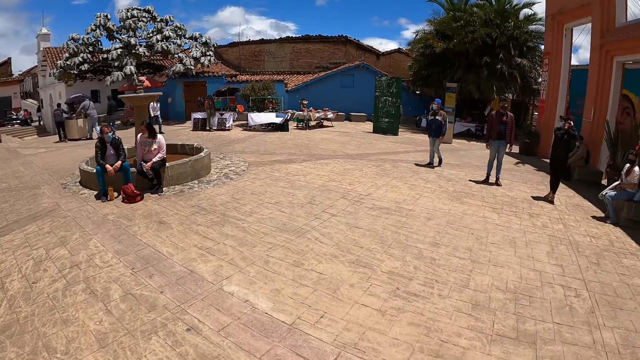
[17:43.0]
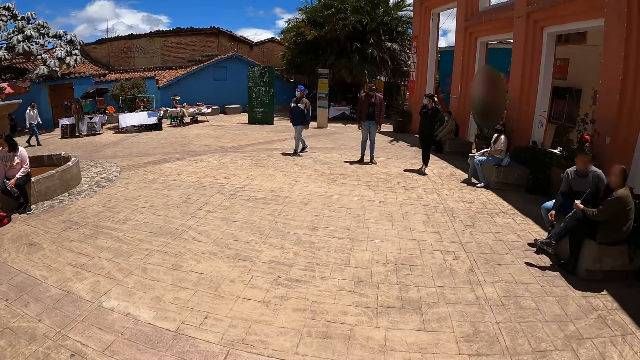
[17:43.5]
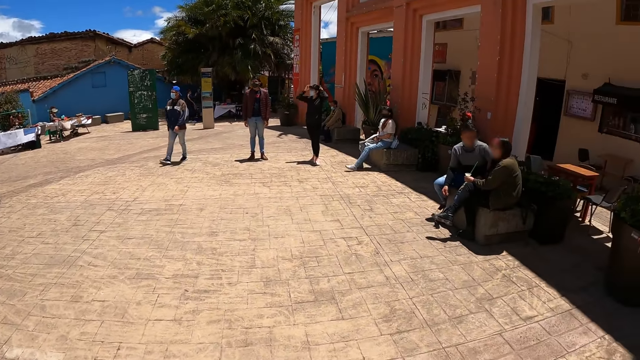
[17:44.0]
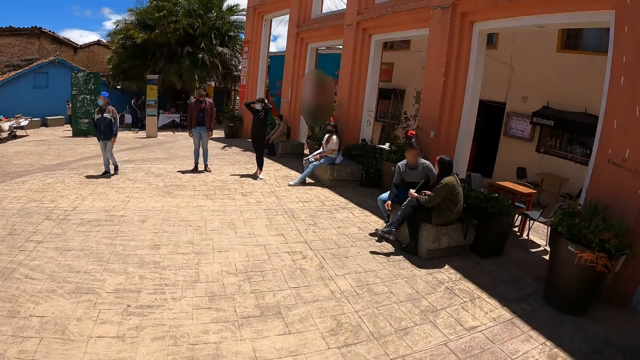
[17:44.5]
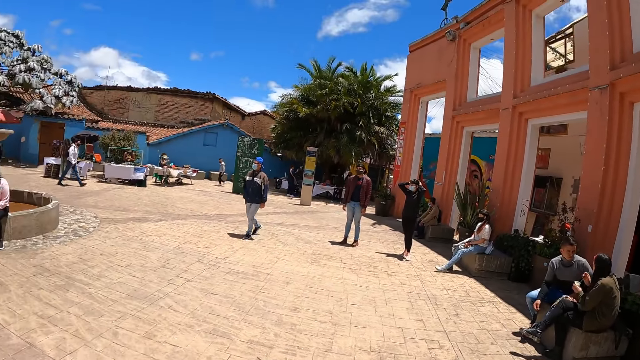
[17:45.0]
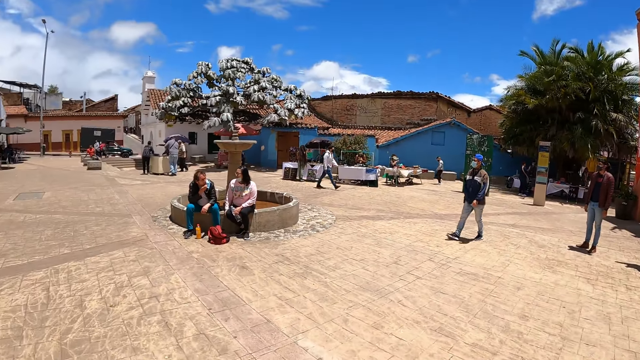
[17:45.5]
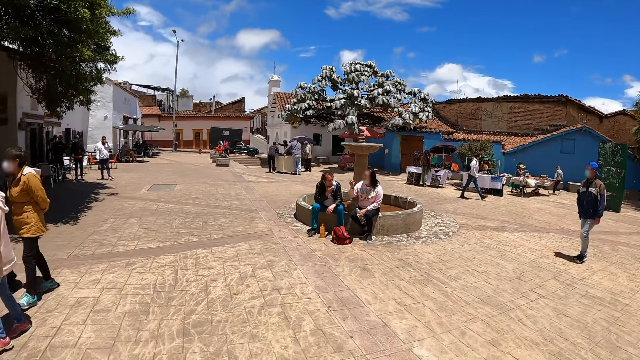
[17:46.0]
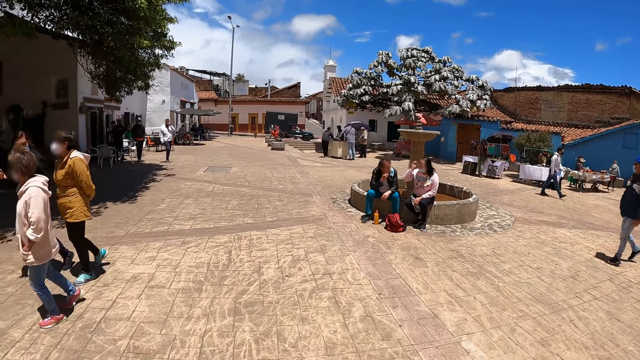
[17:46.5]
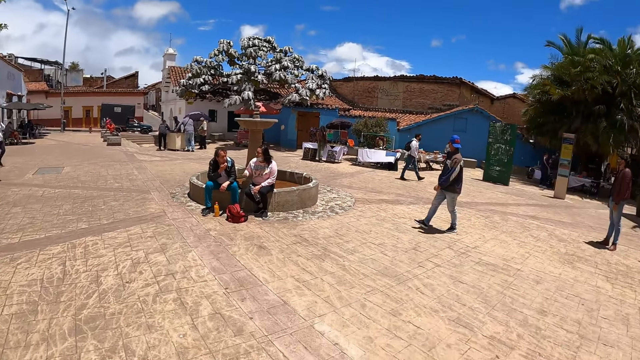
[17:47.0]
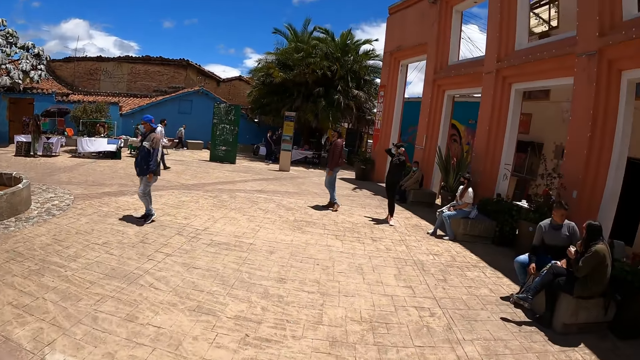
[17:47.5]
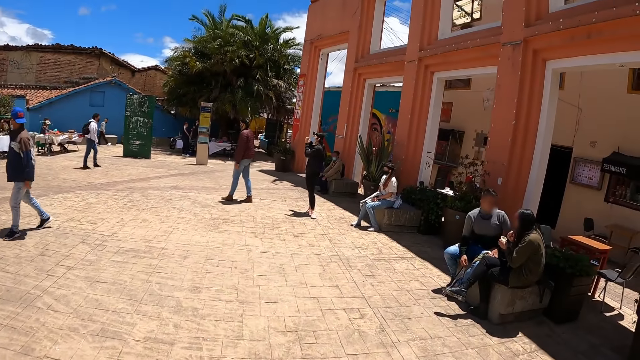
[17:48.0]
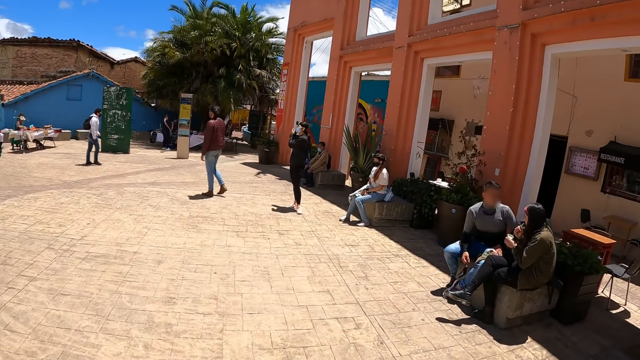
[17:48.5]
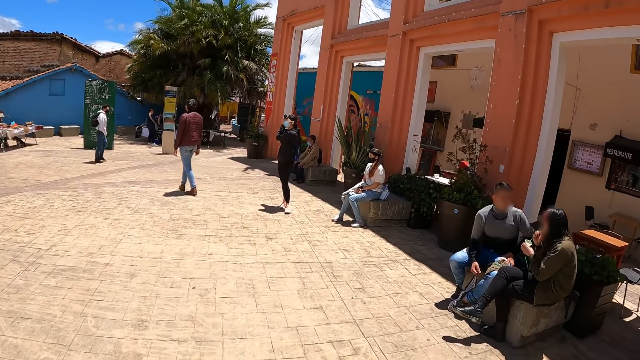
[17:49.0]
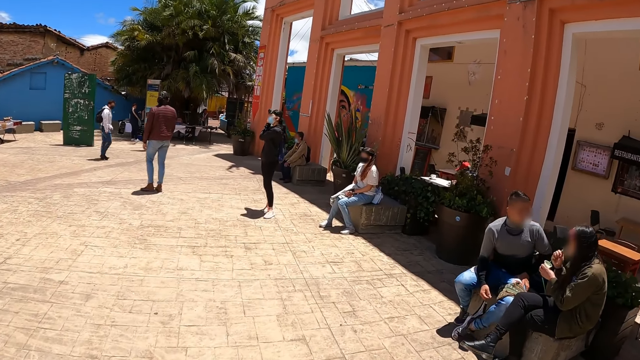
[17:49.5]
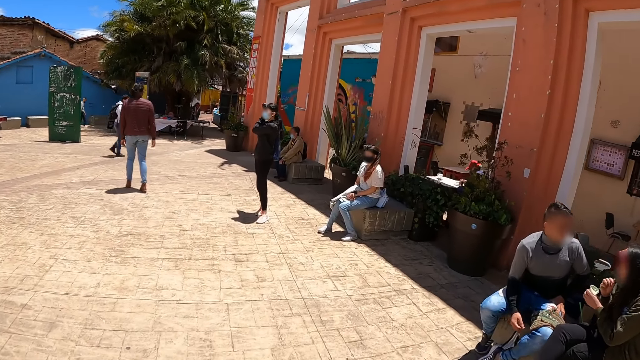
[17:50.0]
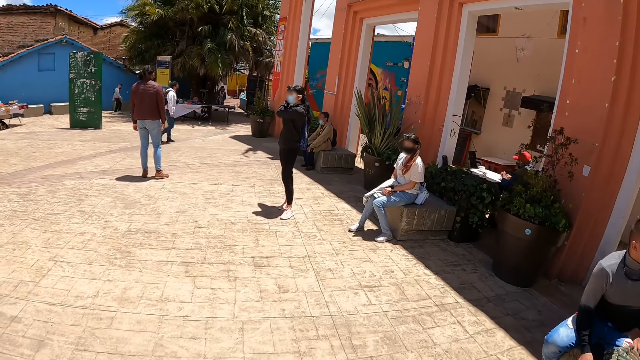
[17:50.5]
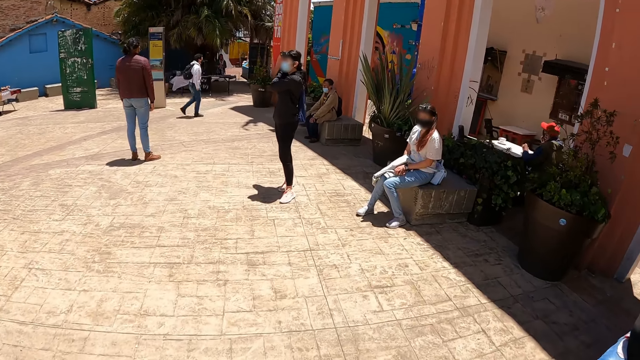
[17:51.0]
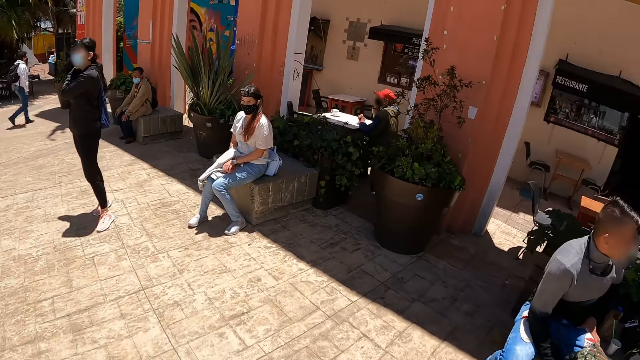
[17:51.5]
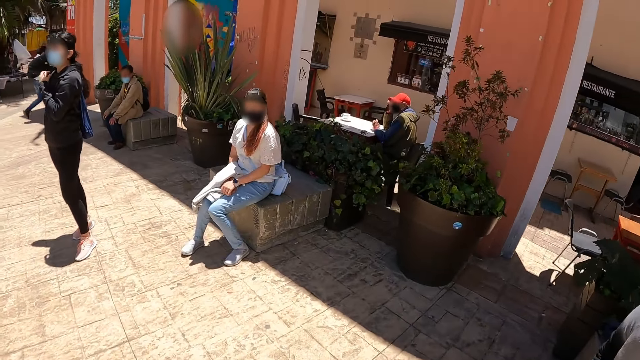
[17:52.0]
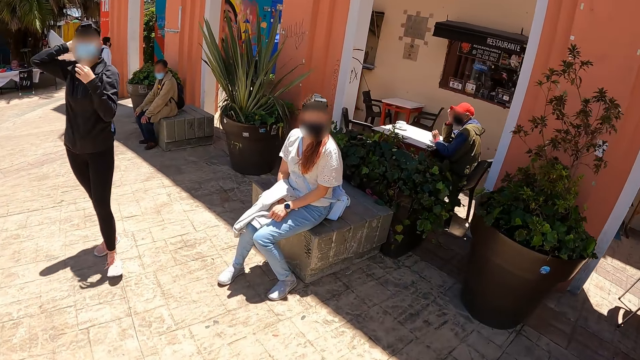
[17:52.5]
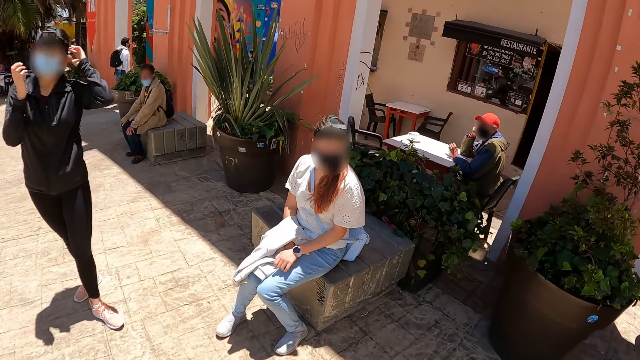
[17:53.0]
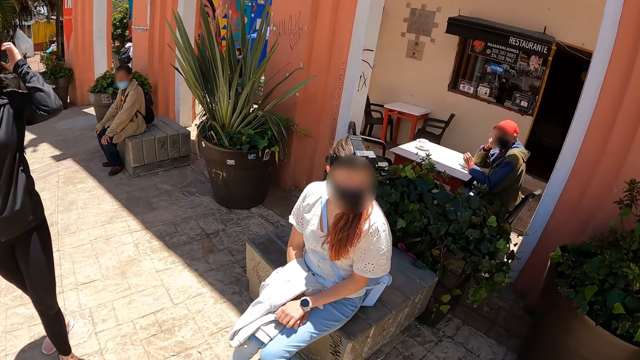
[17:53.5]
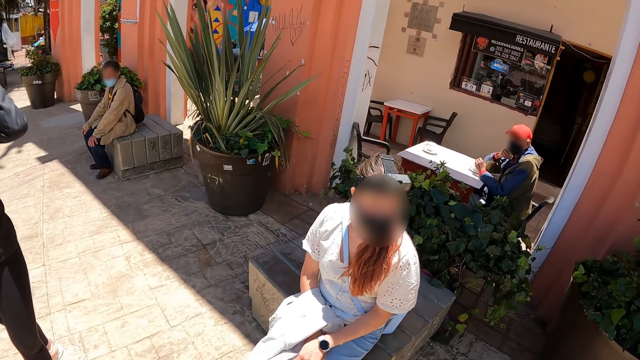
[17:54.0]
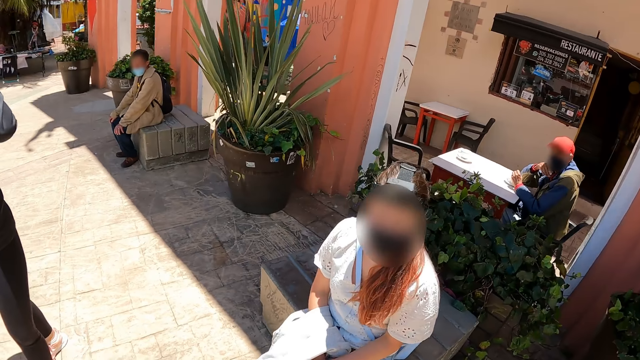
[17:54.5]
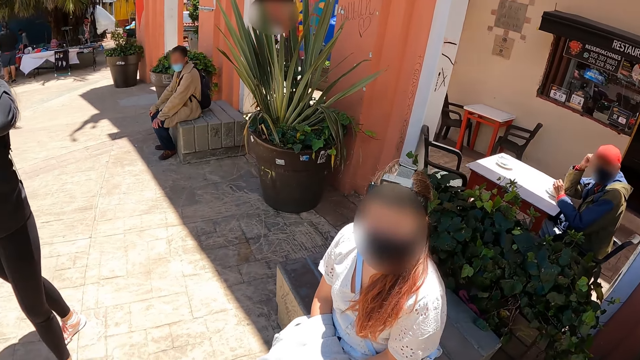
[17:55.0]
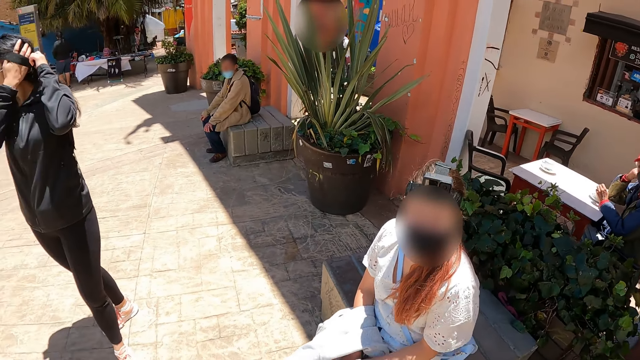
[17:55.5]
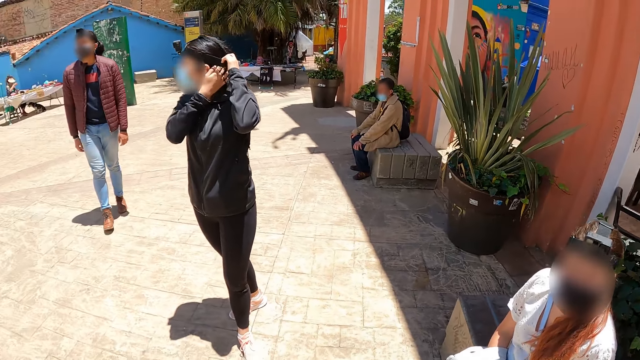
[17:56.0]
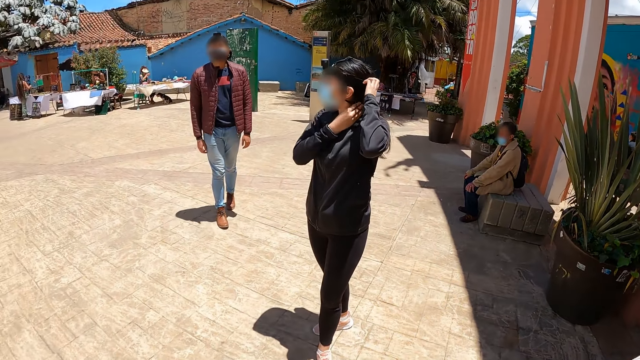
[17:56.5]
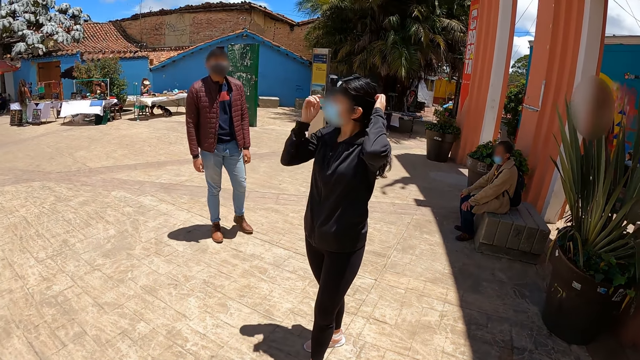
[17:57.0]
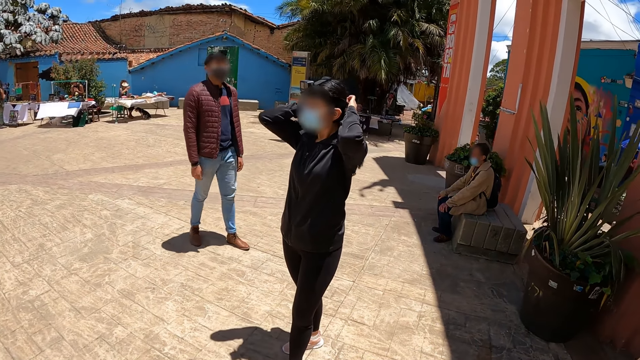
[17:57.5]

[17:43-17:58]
The camera wearer walks forward. They walk left. A woman adjusts the camera with both hands. The camera wearer converses with the woman. They look left.

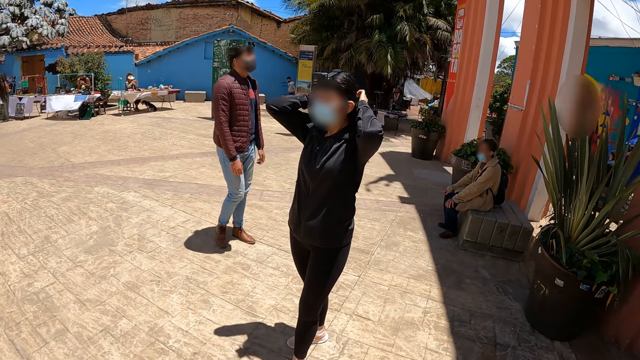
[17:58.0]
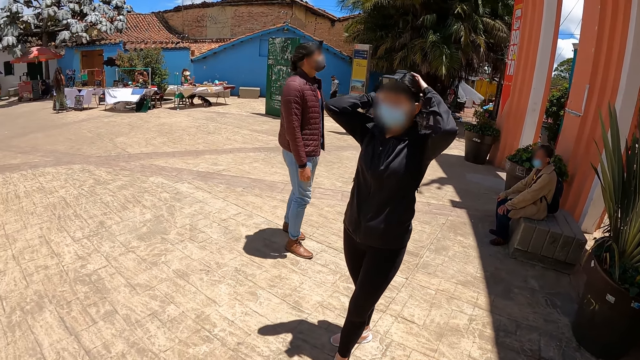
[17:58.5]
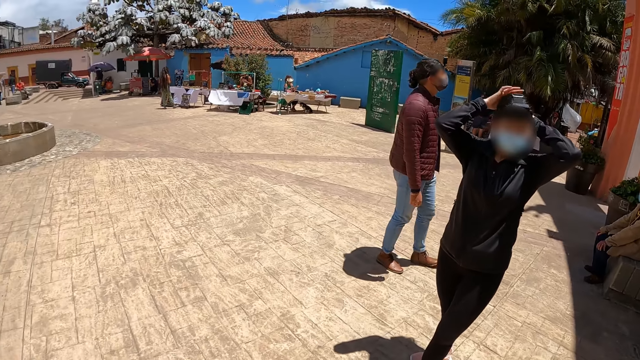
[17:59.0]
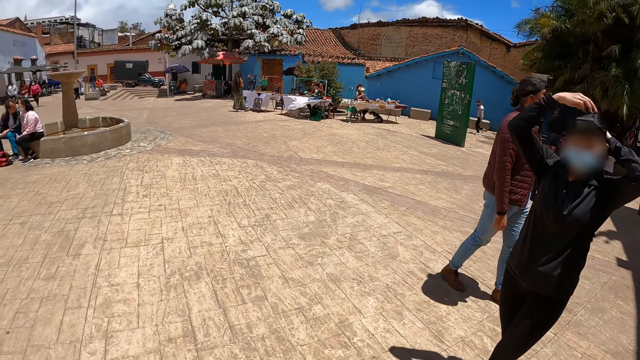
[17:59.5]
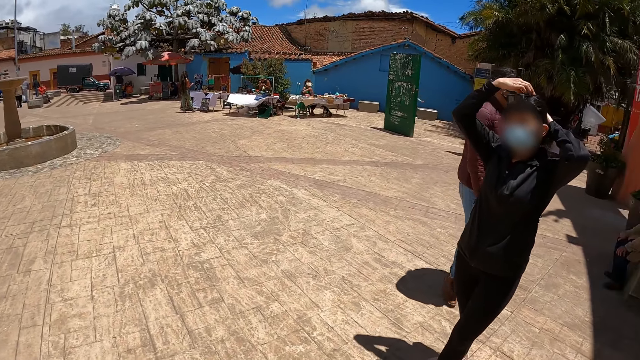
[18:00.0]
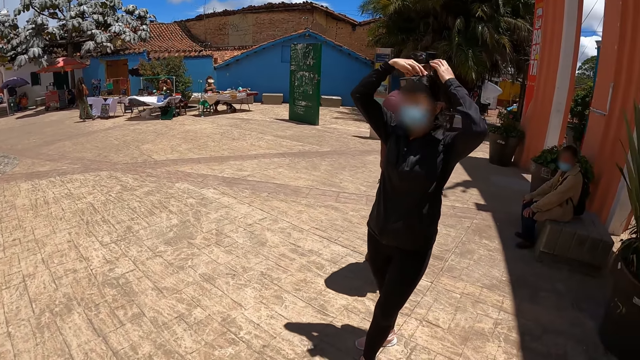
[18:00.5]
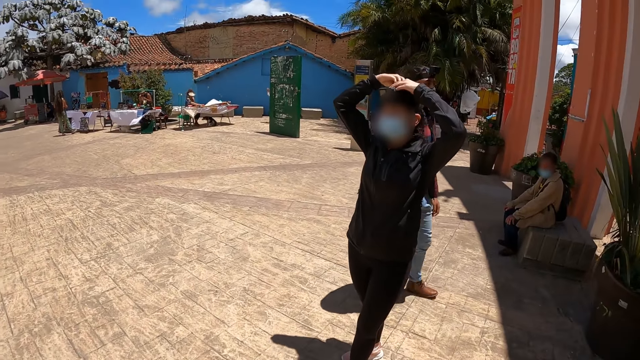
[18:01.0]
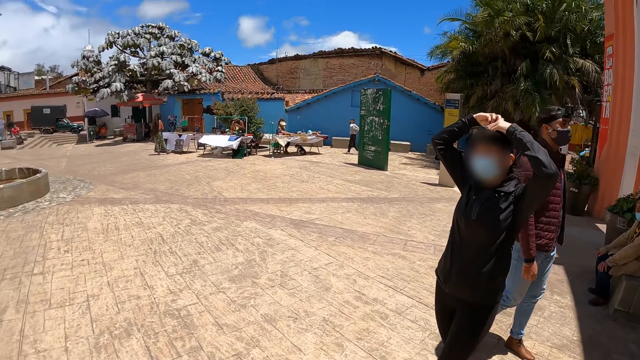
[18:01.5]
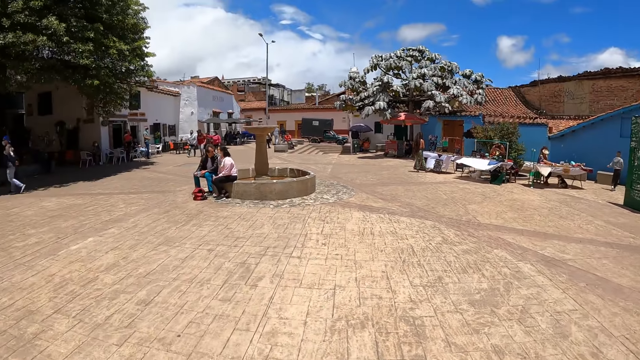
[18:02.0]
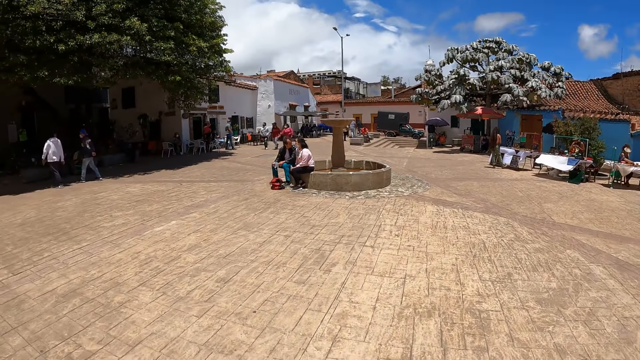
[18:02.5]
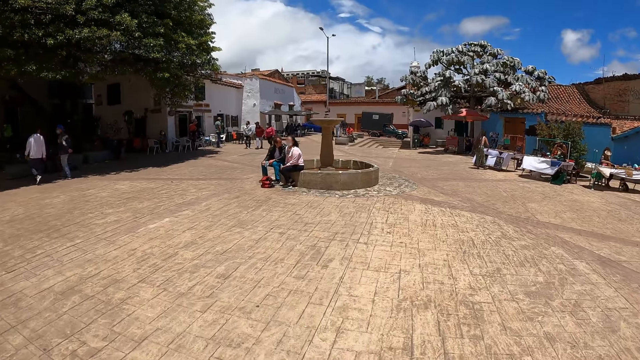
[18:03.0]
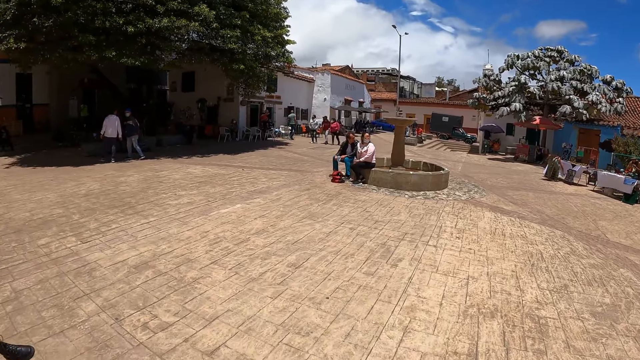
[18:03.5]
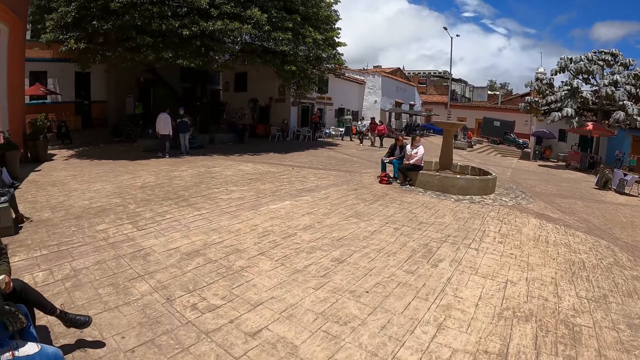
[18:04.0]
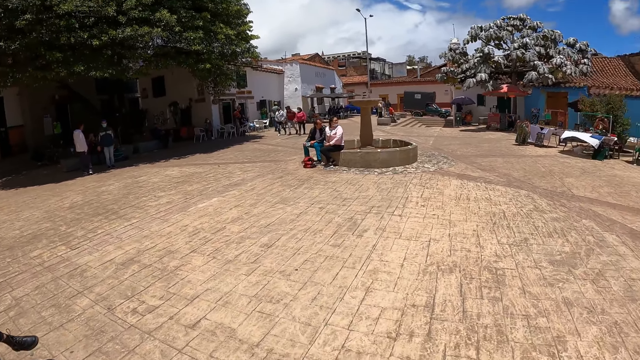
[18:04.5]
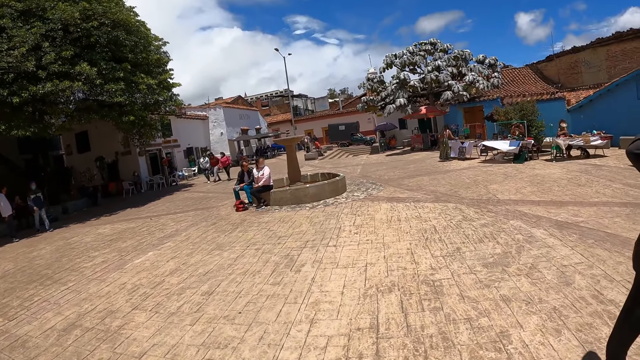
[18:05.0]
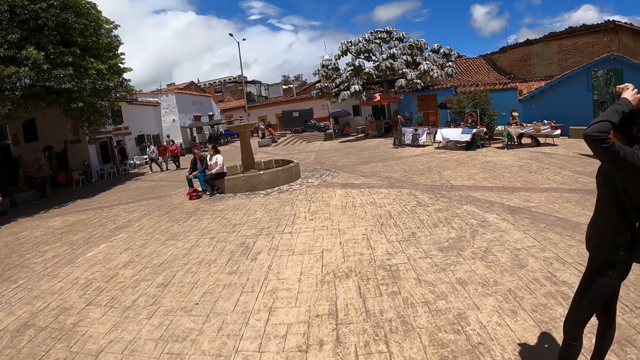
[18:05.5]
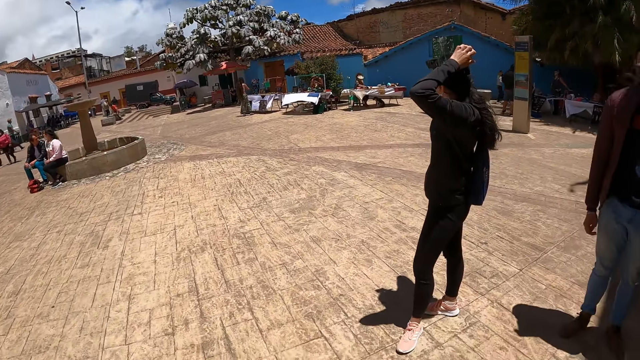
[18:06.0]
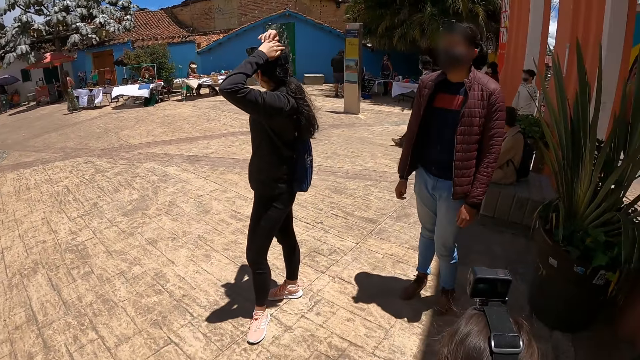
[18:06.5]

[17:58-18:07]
The camera wearer looks around. They look around.
